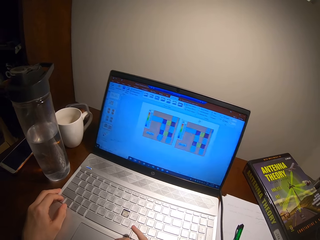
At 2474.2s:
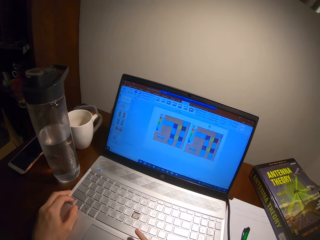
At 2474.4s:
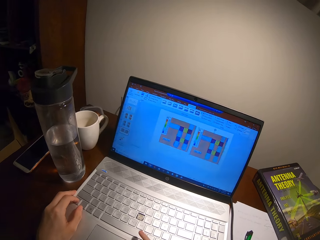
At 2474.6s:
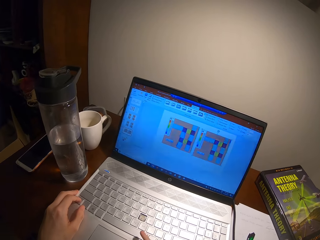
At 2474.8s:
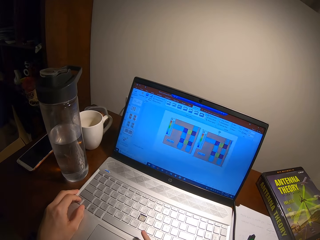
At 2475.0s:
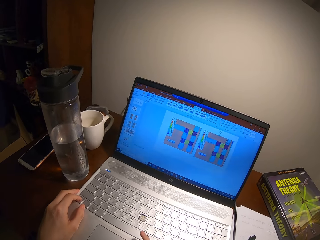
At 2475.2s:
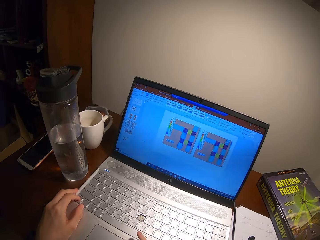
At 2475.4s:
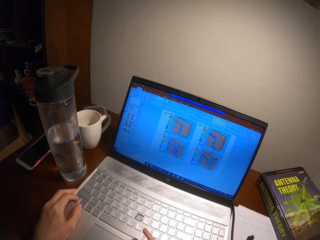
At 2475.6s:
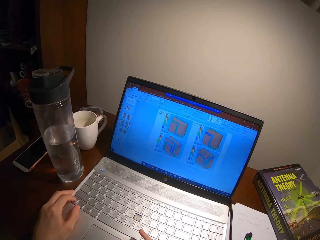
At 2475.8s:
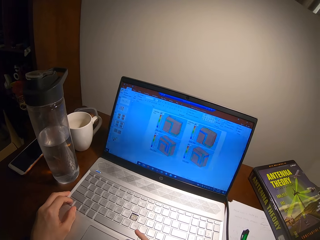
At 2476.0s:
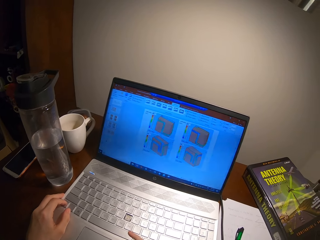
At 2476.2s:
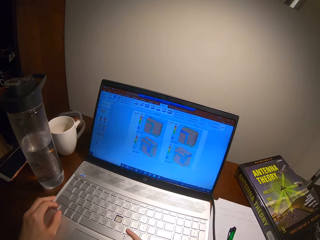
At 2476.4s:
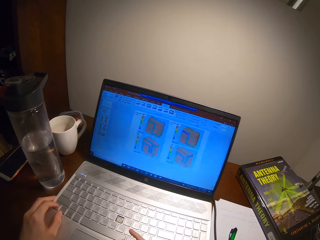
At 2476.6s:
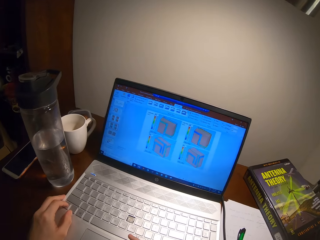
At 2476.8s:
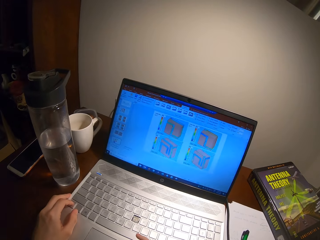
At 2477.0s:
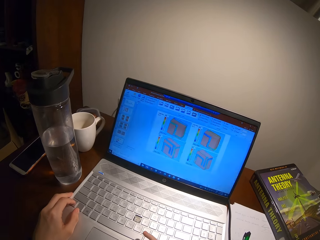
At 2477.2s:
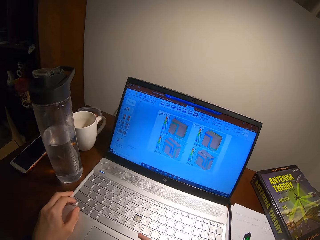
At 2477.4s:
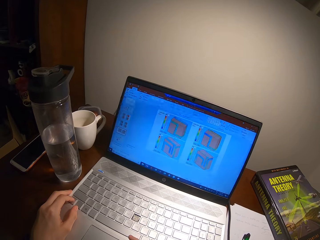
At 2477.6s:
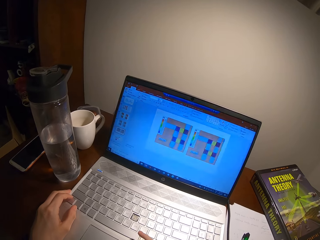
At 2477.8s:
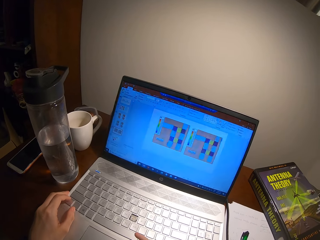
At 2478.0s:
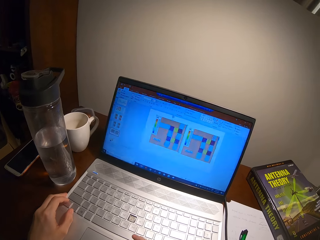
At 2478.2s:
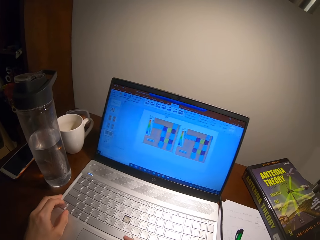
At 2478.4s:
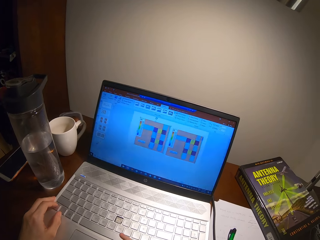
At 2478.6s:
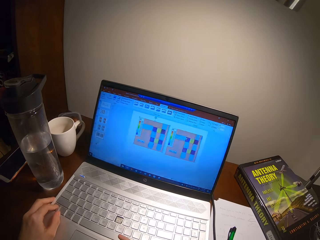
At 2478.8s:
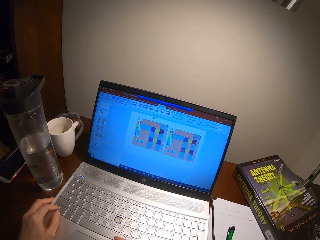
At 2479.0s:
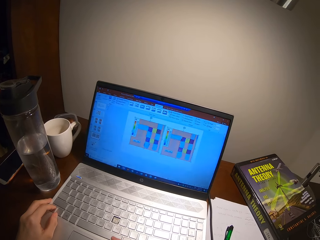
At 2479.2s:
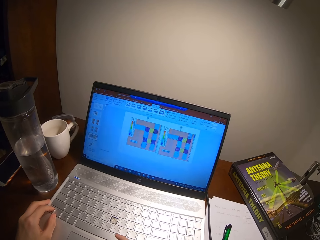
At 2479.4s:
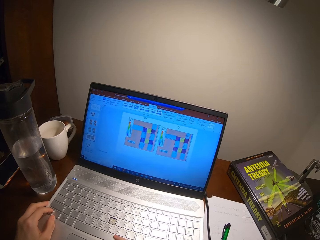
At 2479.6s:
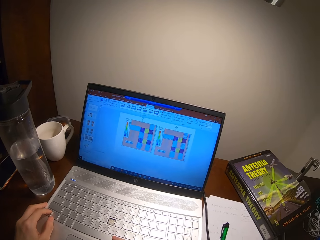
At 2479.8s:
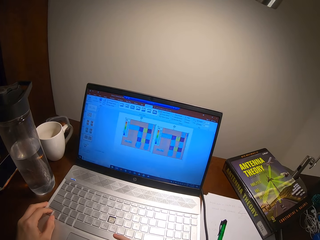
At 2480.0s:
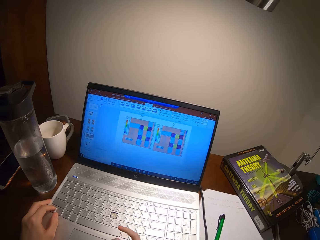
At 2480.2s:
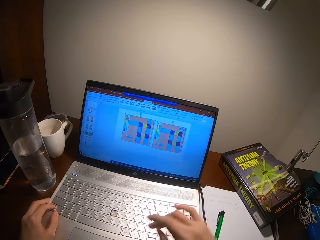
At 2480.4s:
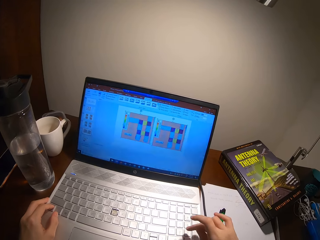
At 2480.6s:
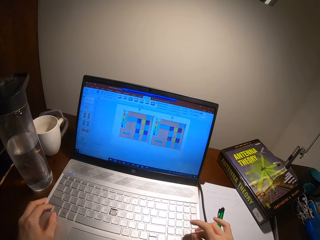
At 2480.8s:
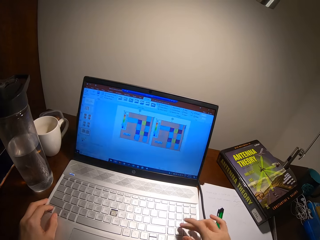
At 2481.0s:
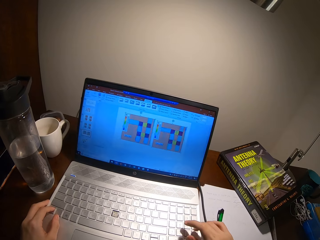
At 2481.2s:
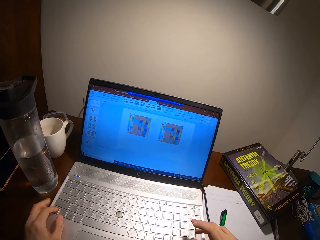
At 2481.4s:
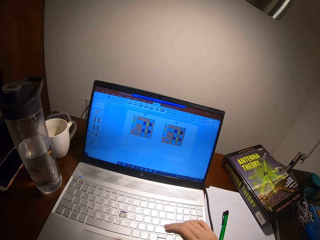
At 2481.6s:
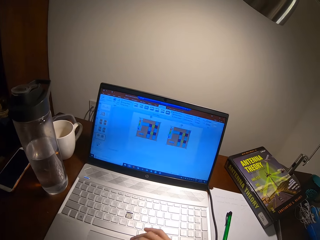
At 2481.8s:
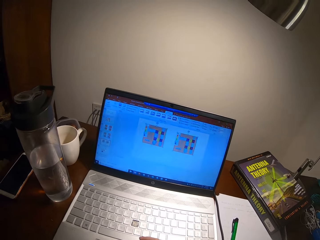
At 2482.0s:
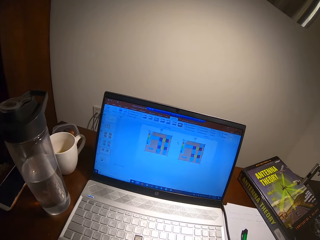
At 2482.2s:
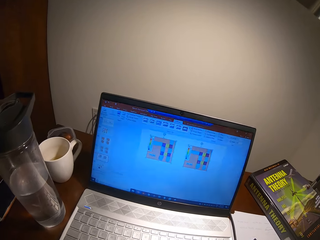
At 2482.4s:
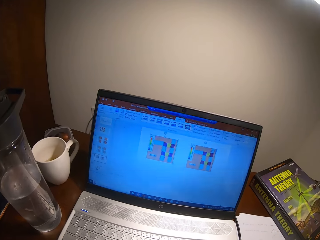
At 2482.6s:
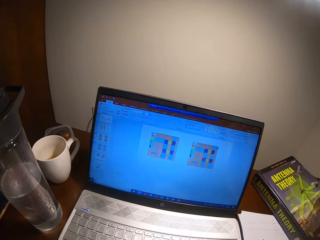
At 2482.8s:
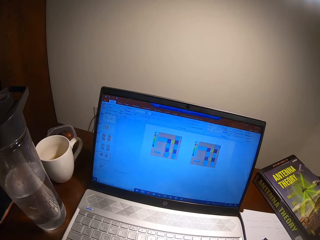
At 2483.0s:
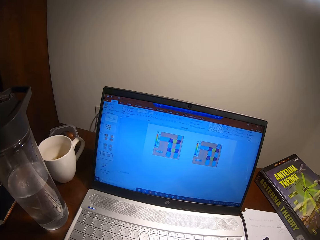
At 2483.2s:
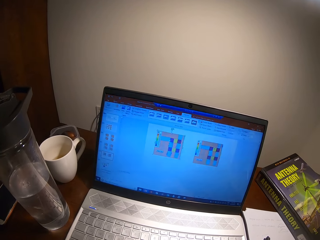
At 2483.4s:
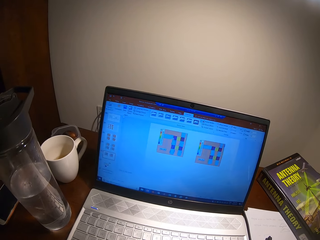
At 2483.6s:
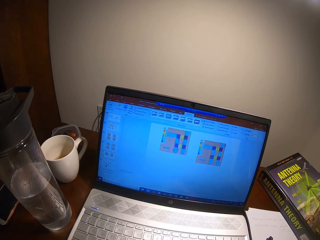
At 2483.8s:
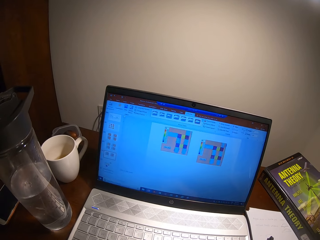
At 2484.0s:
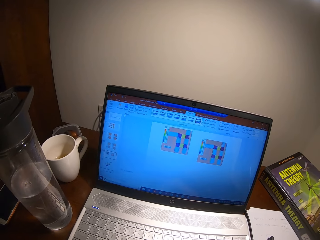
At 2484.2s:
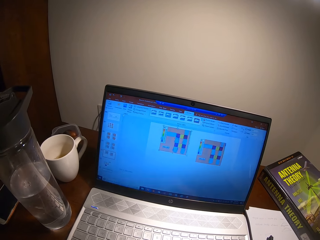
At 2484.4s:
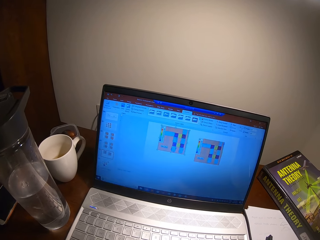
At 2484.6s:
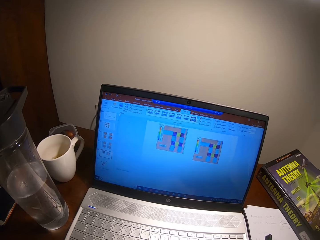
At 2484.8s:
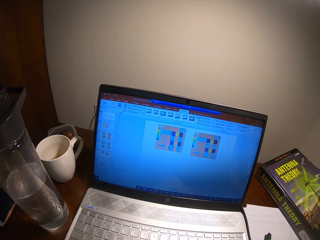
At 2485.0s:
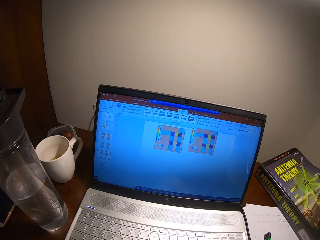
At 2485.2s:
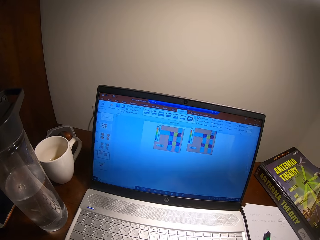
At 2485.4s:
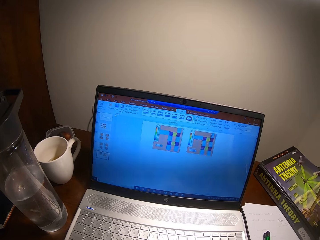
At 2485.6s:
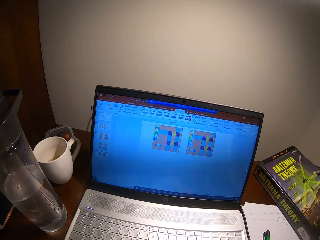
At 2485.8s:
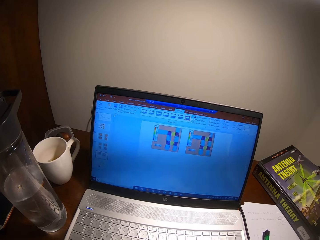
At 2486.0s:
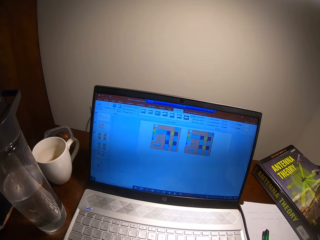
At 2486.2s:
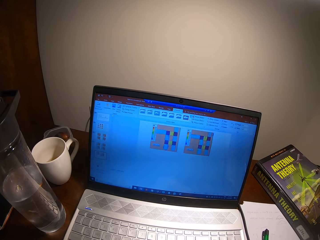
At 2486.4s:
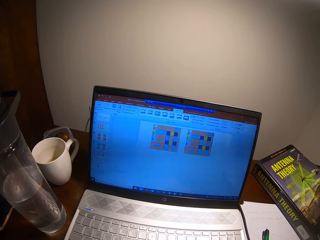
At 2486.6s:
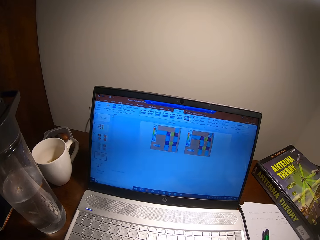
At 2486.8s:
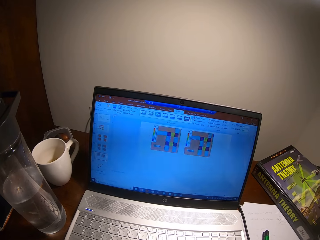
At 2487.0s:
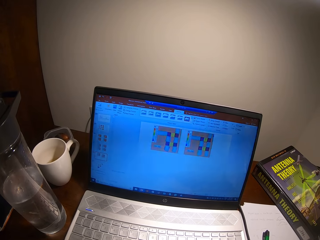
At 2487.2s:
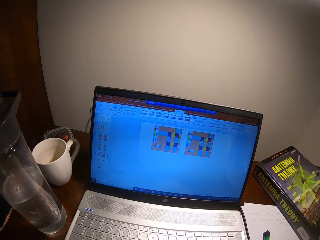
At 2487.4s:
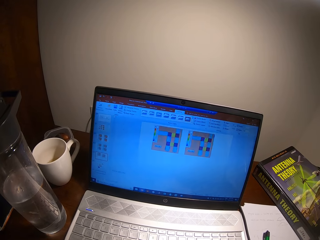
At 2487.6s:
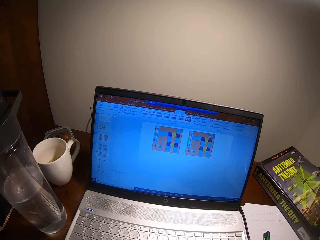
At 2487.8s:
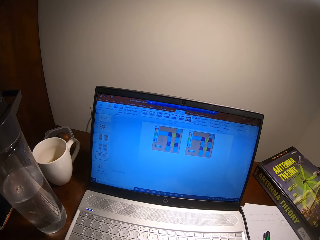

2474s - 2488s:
The camera wearer looks at the laptop.

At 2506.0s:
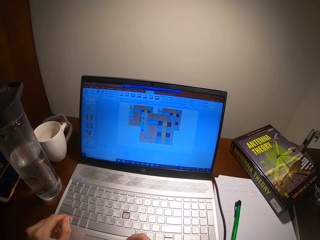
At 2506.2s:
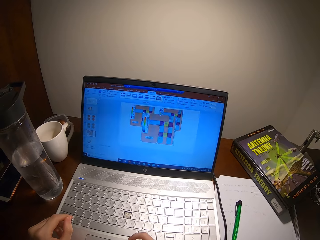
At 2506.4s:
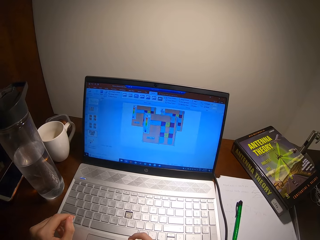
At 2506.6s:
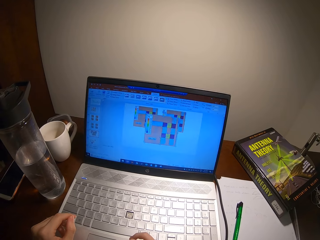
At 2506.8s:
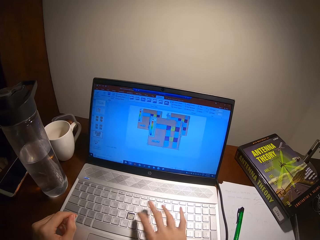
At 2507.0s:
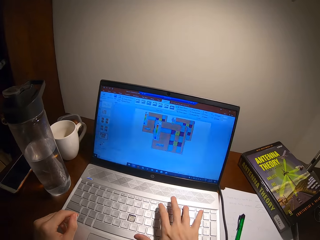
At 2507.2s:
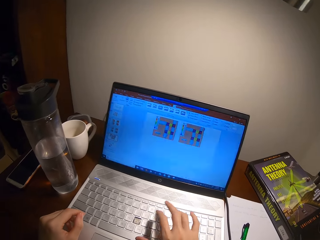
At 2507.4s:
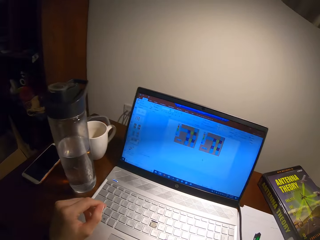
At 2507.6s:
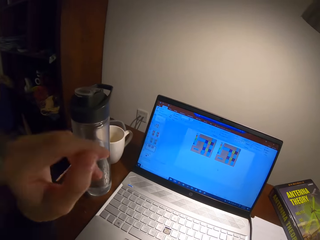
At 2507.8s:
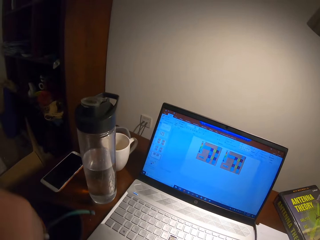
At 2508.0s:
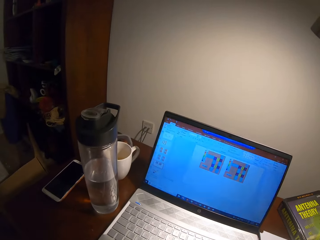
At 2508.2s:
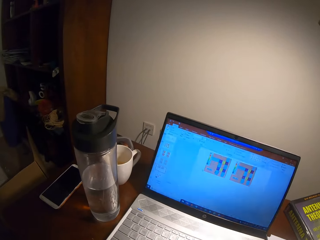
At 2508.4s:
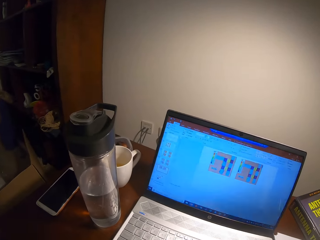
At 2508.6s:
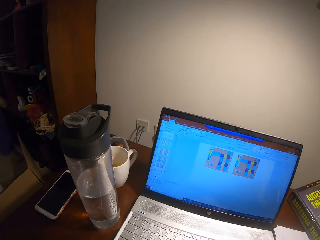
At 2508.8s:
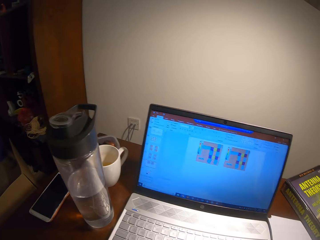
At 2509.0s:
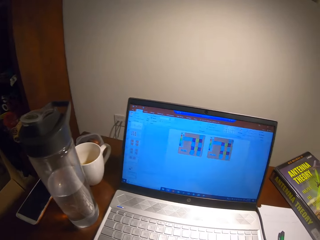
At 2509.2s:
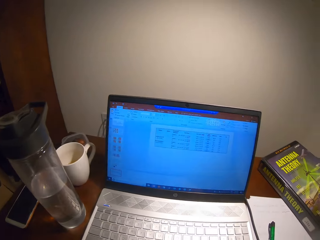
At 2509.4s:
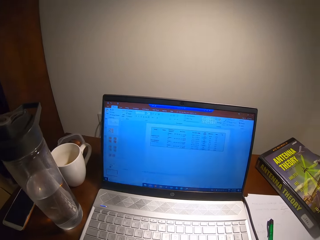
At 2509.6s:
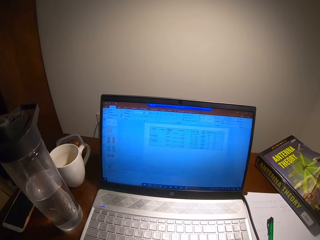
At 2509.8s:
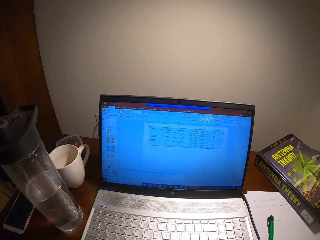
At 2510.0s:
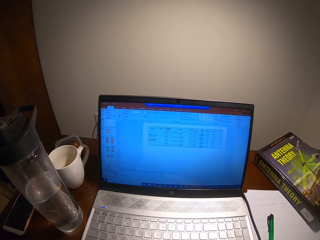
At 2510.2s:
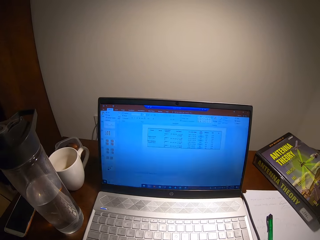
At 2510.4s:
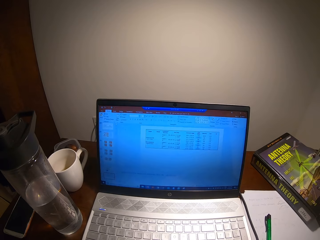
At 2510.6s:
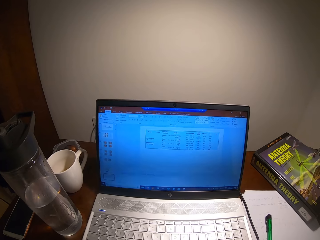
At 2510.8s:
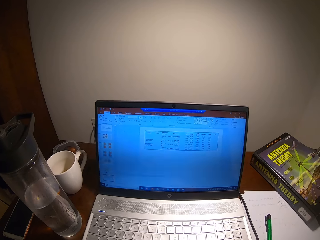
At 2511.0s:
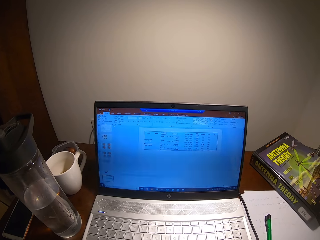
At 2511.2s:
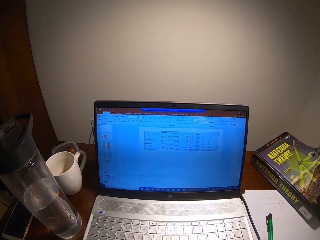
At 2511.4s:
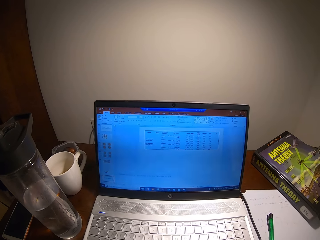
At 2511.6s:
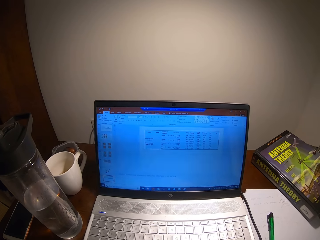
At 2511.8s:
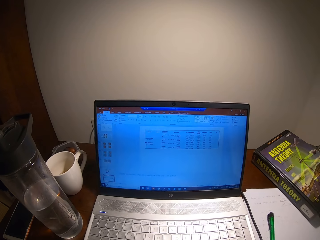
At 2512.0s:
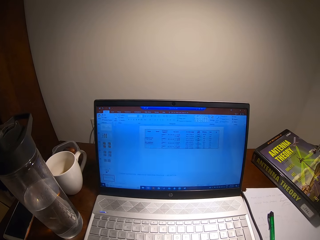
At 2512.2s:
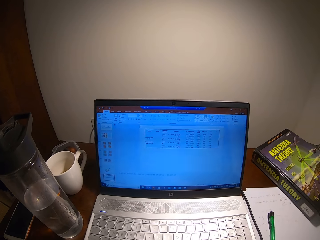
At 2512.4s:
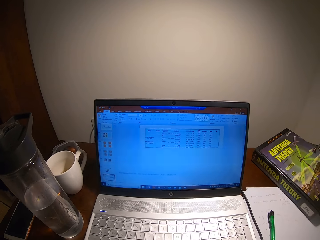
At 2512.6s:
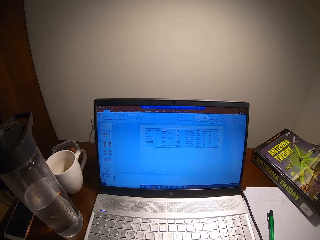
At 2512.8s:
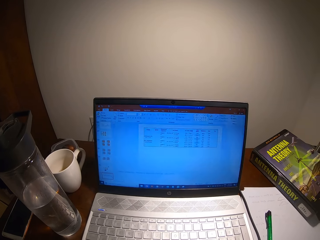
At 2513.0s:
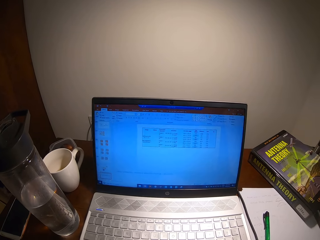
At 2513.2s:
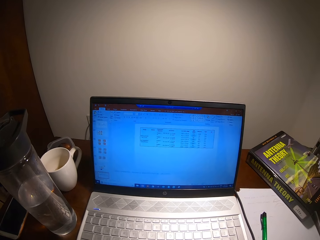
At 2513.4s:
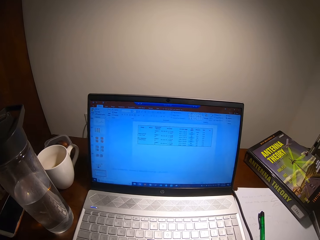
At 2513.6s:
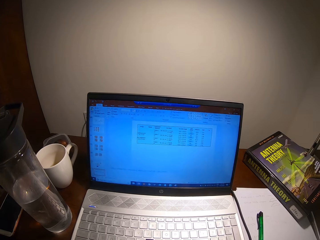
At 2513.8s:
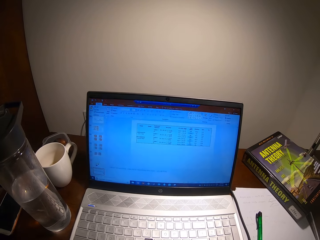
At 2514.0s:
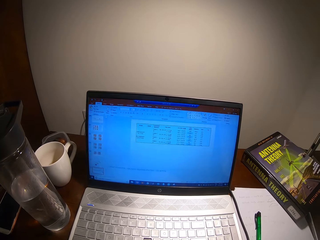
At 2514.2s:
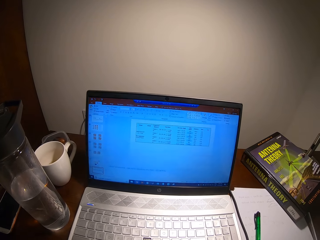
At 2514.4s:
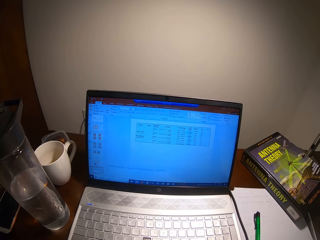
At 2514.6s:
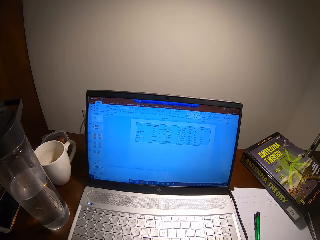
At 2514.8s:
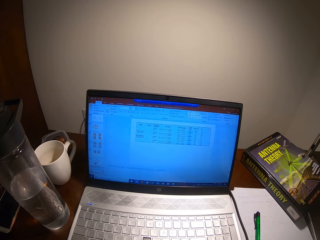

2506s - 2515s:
The camera wearer lifts the hand. They use the laptop.
